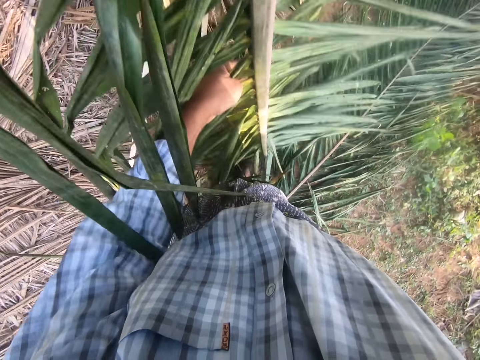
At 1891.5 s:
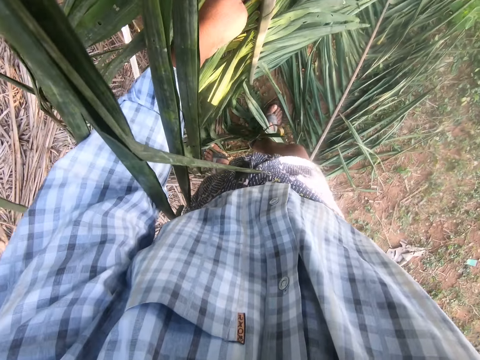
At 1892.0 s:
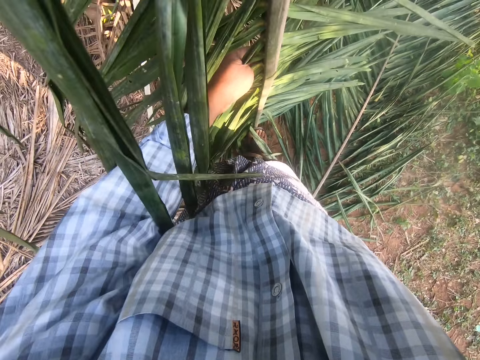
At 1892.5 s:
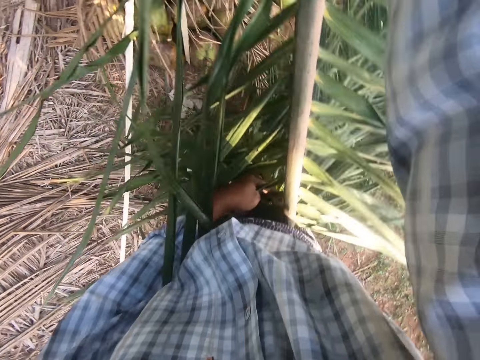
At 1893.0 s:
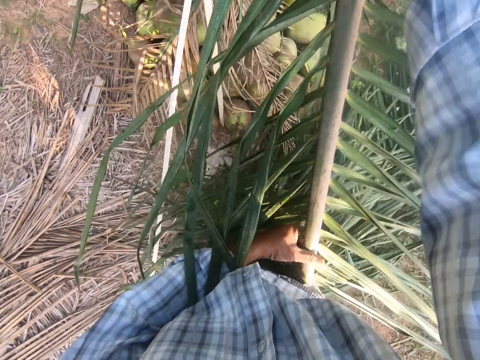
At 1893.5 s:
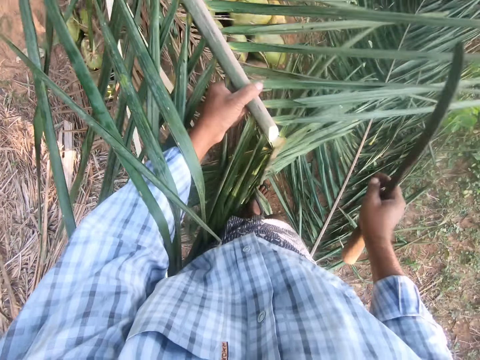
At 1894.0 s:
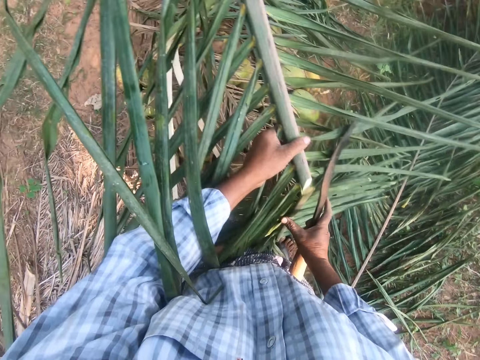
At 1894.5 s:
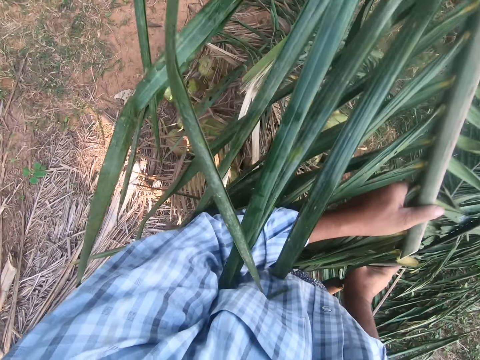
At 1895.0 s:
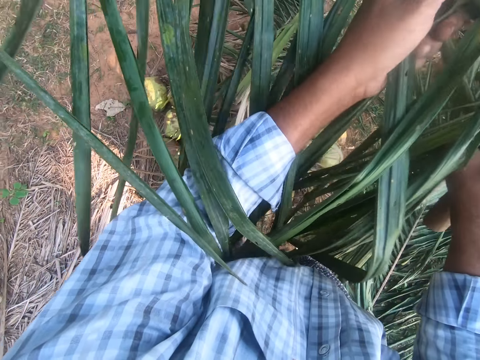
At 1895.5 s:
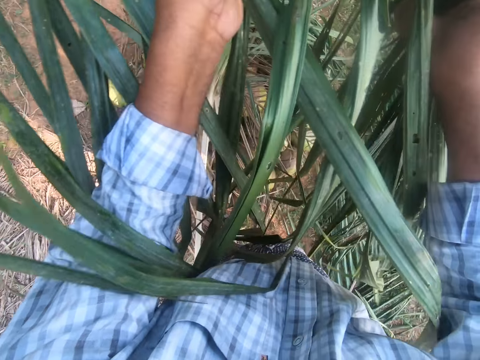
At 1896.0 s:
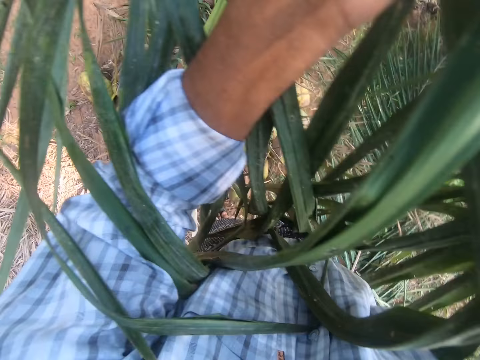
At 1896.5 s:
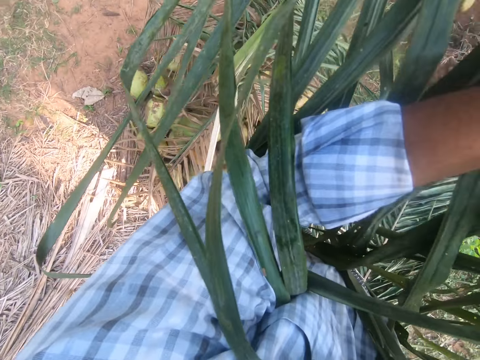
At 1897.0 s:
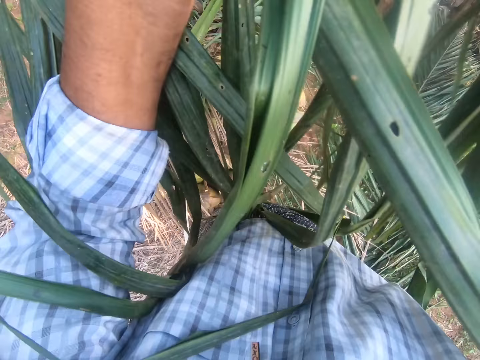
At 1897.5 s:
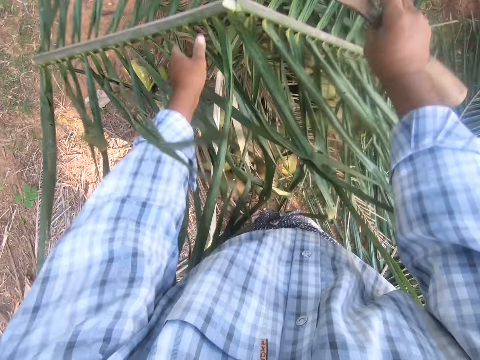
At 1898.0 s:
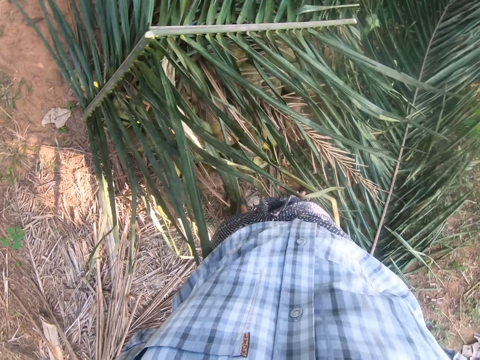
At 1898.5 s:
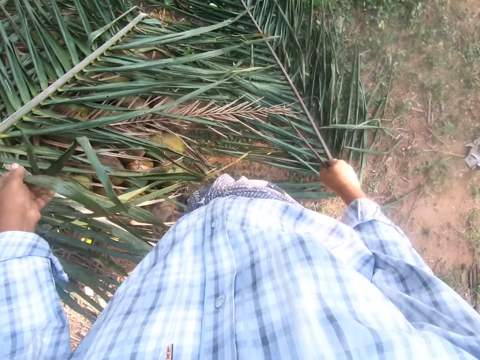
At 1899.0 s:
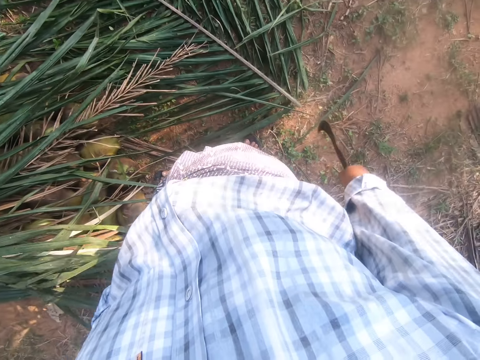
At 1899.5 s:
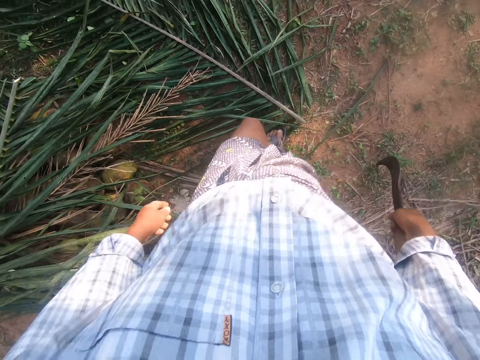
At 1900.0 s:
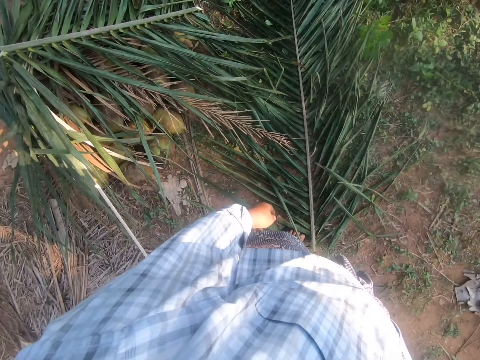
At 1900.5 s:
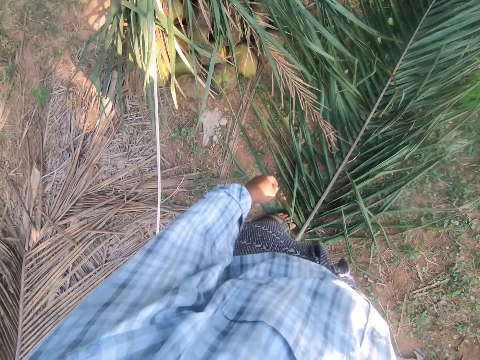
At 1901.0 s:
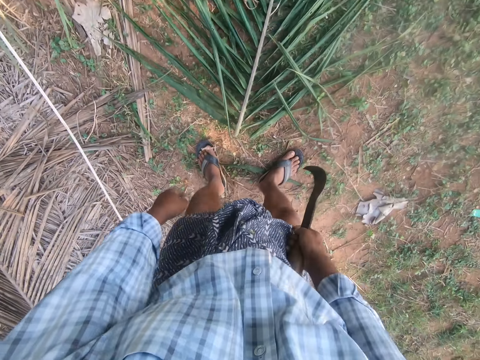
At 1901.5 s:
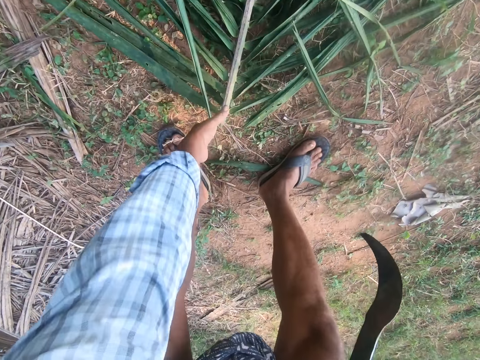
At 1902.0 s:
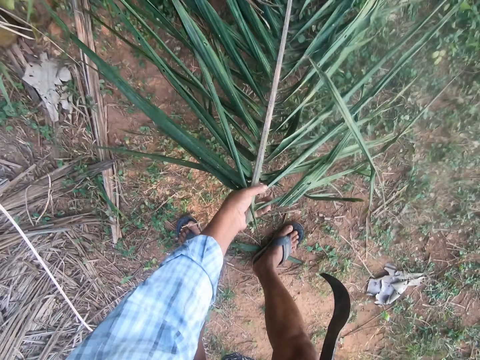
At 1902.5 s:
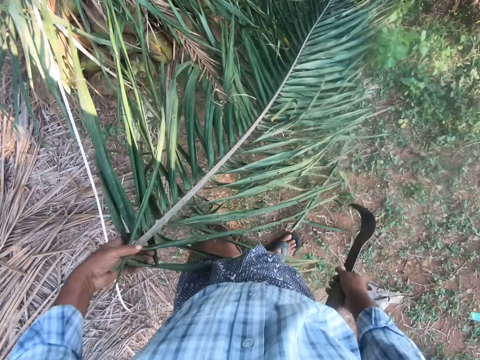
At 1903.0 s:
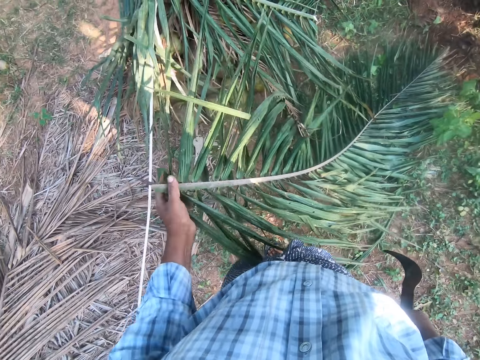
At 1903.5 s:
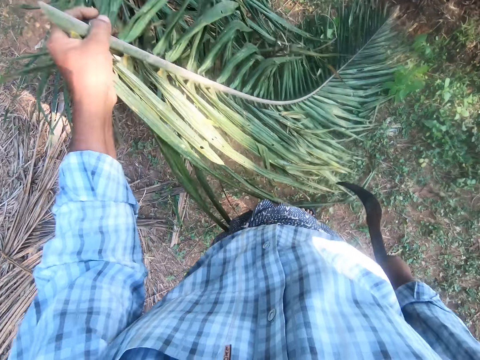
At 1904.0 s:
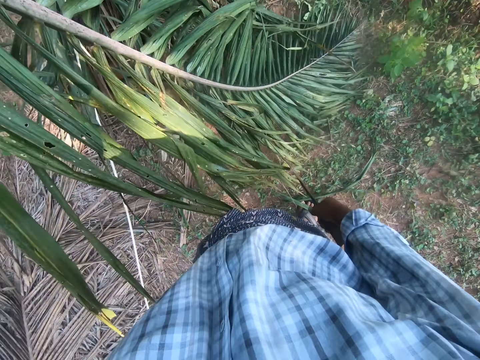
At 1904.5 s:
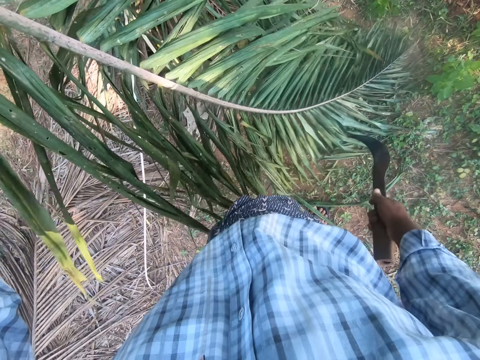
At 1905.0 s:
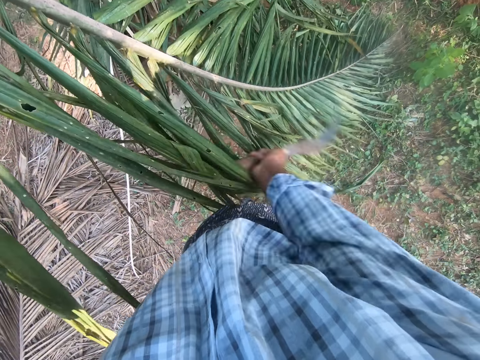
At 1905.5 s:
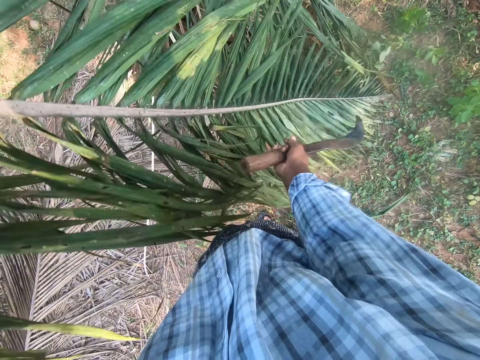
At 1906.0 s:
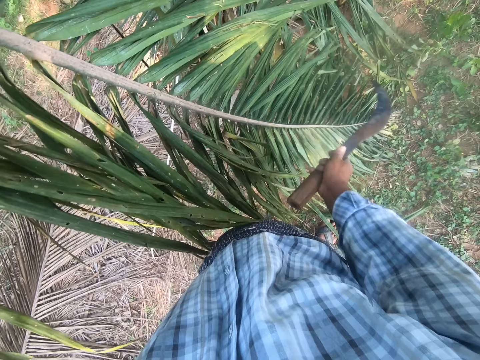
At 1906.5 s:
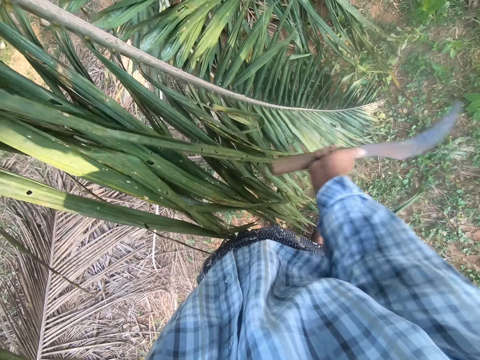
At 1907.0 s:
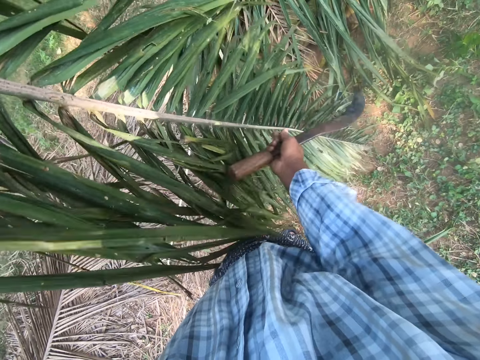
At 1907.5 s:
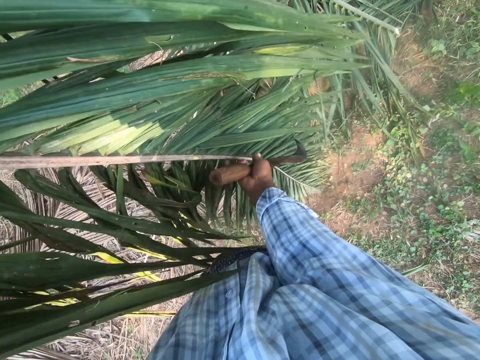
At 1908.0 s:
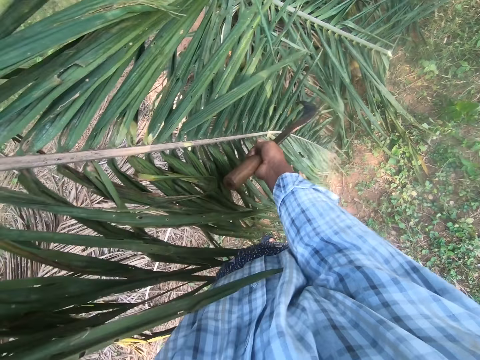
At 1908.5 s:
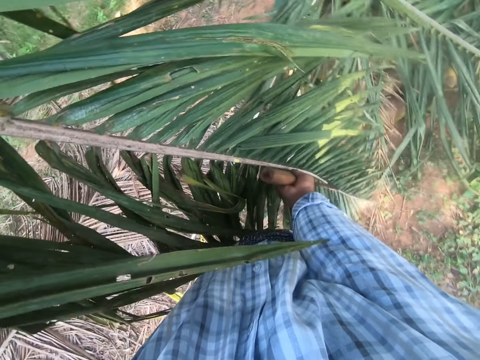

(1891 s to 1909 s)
The camera wearer breaks a coconut tree leaf or palm frond. They bend the palm frond. They drop the palm frond on the heap of unripe coconuts. They pick up a palm frond from the ground. They pull the palm frond. They cut the palm frond with a pruning knife. They hit the palm frond with a sickle.

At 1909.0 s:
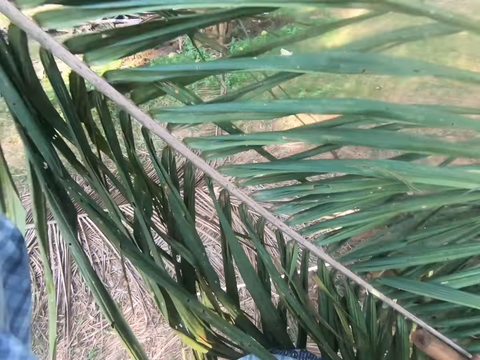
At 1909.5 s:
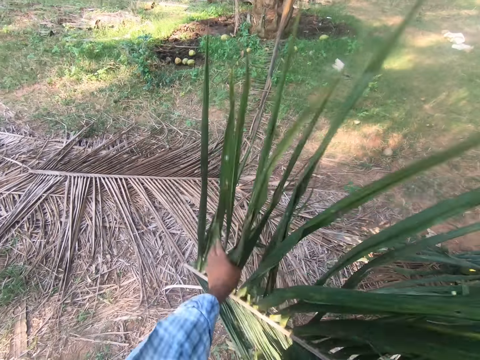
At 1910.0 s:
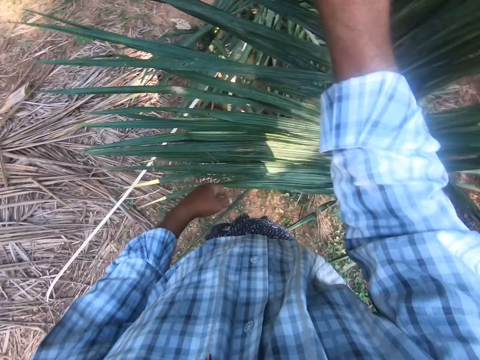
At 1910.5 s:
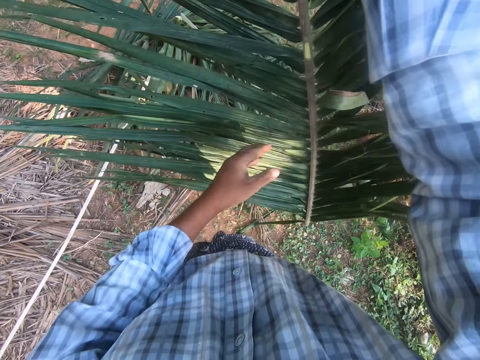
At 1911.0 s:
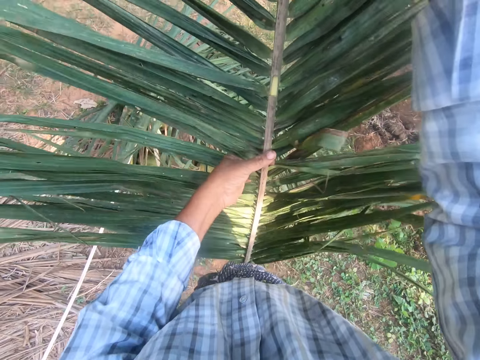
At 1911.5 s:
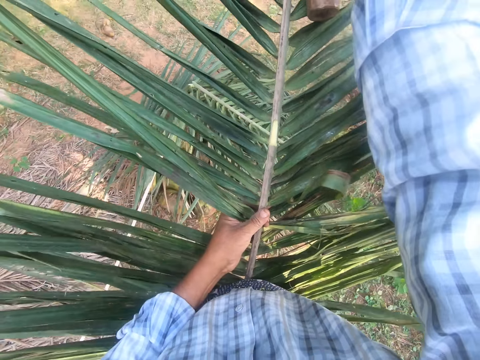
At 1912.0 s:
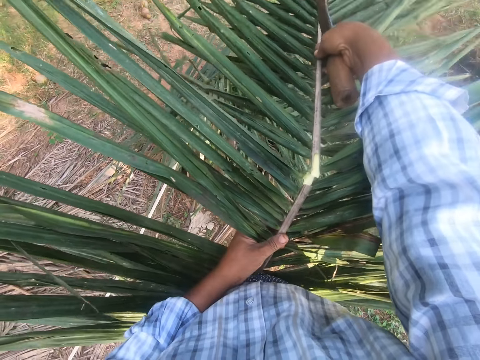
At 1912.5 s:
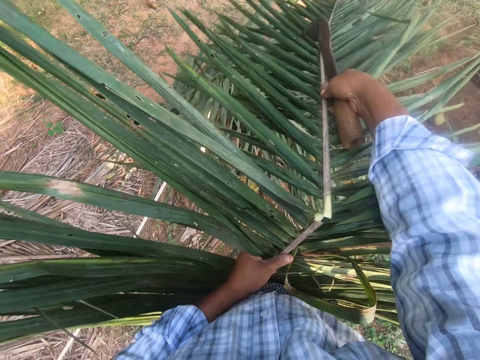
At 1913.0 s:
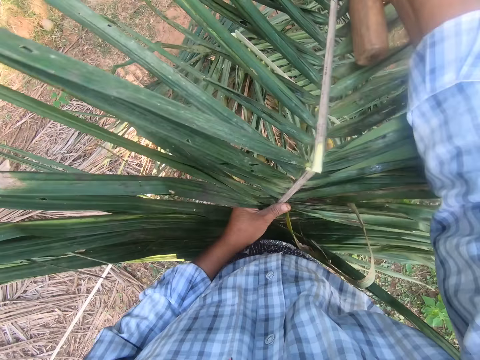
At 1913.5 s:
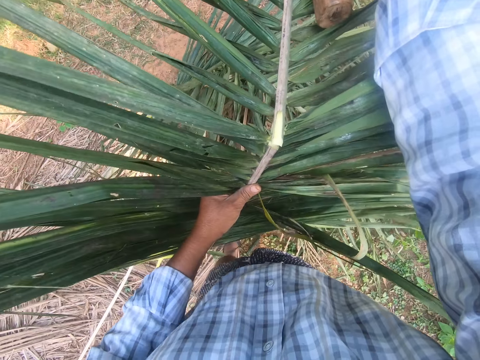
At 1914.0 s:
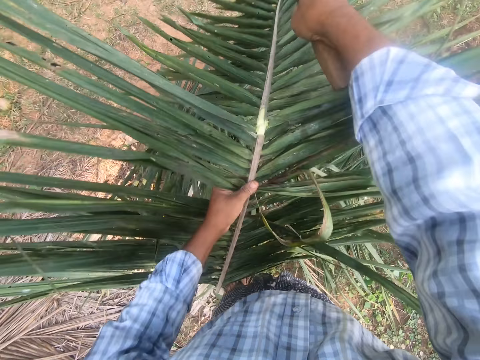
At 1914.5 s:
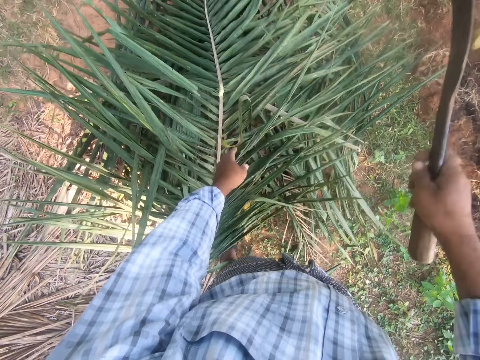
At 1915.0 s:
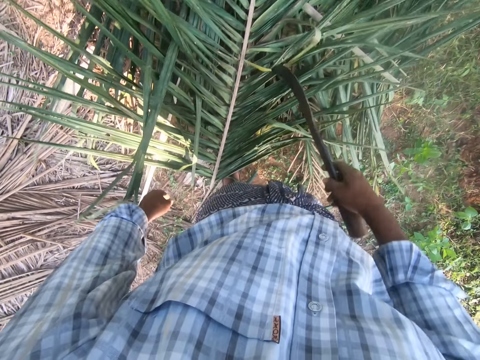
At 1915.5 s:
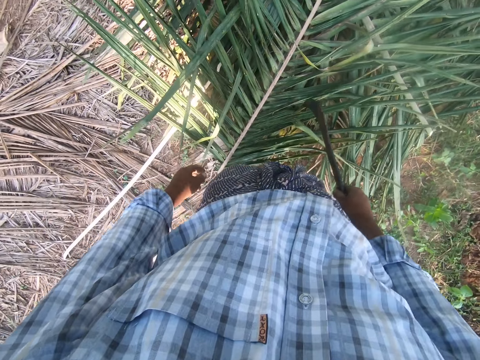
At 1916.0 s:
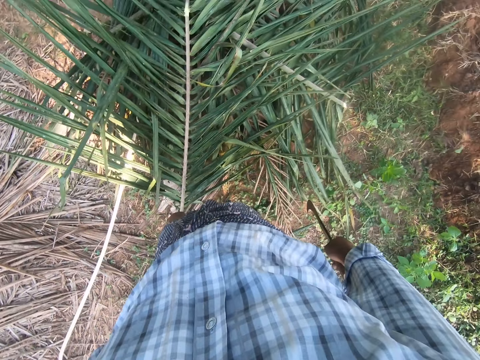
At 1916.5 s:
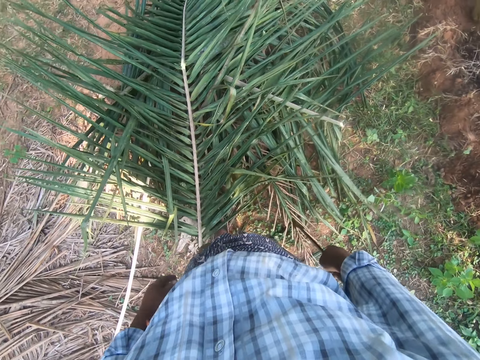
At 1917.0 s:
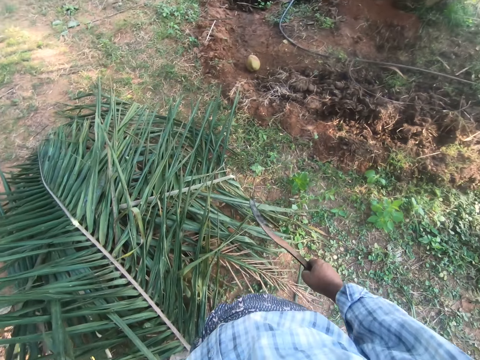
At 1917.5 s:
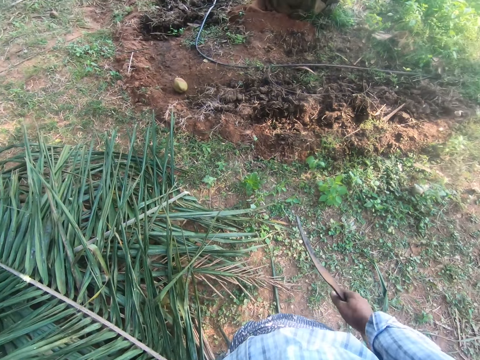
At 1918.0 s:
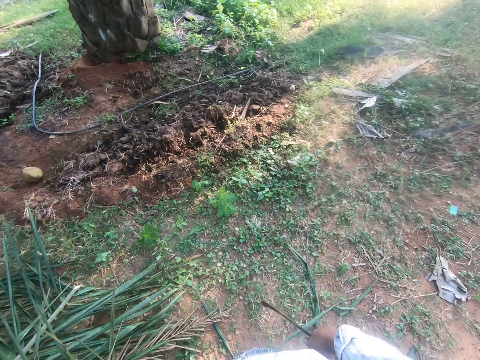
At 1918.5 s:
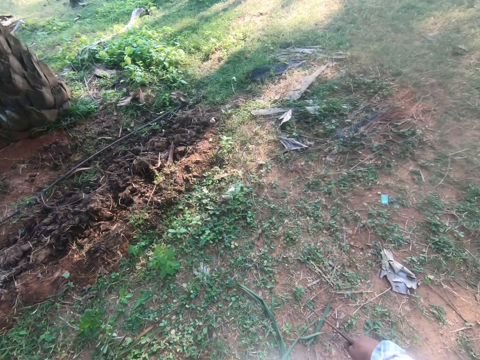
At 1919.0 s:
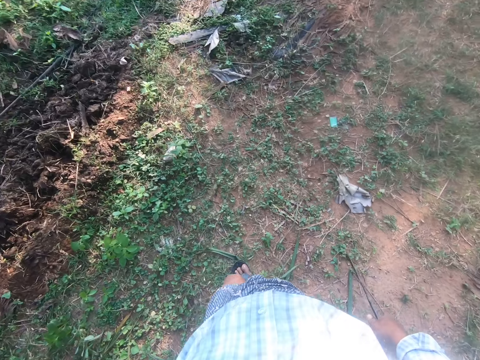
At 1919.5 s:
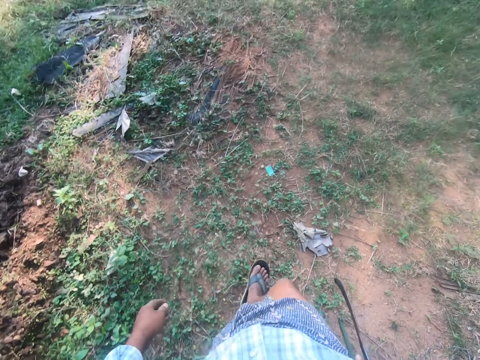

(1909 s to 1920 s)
The camera wearer turns the palm leaf. They bend the palm frond. They break the palm leaf. They throw the palm frond on a heap of palm fronds. They look around.
